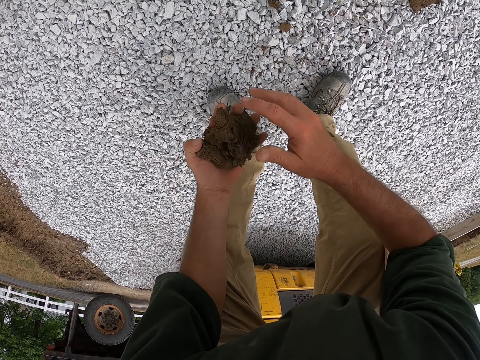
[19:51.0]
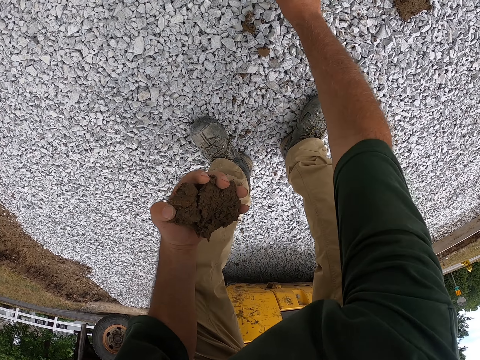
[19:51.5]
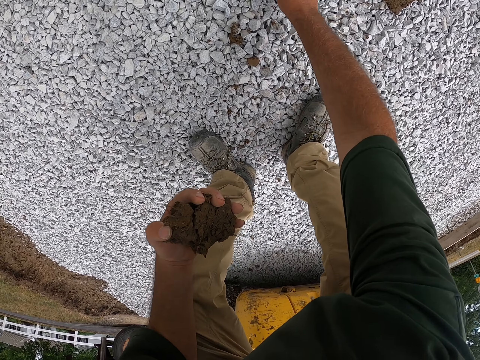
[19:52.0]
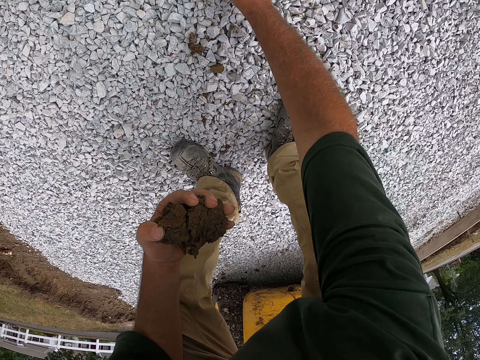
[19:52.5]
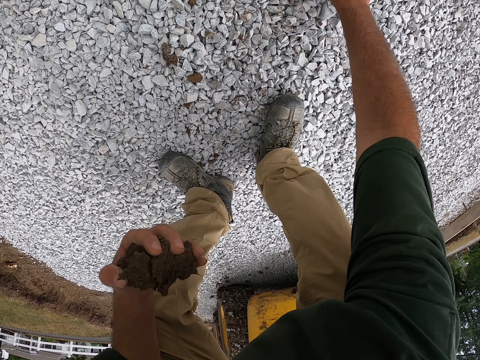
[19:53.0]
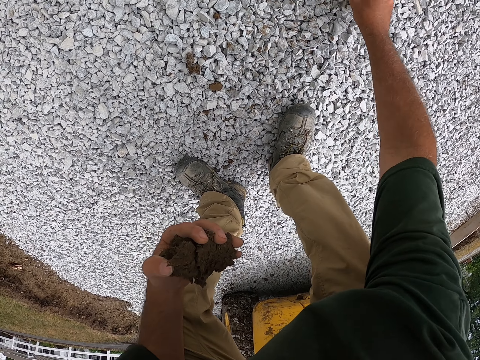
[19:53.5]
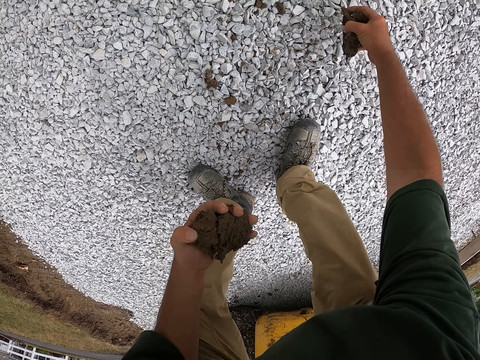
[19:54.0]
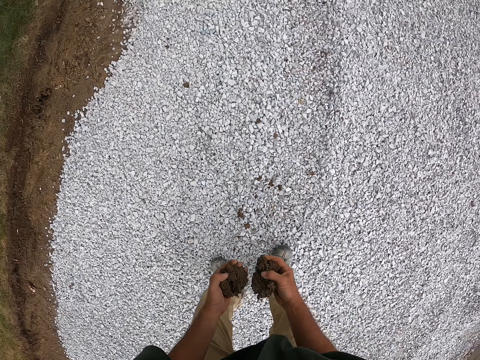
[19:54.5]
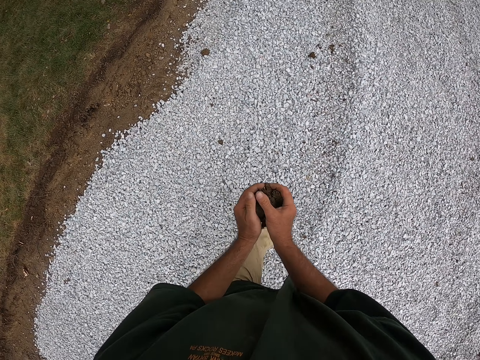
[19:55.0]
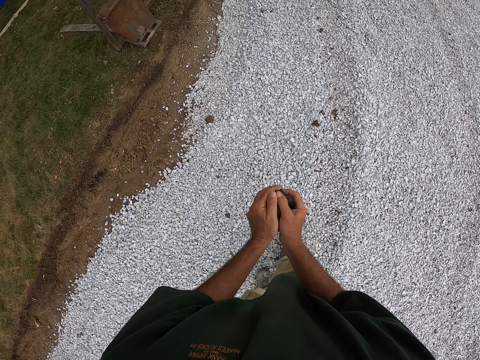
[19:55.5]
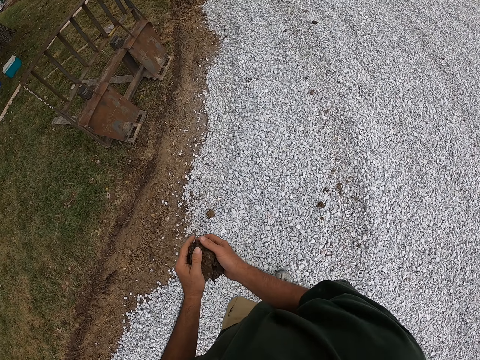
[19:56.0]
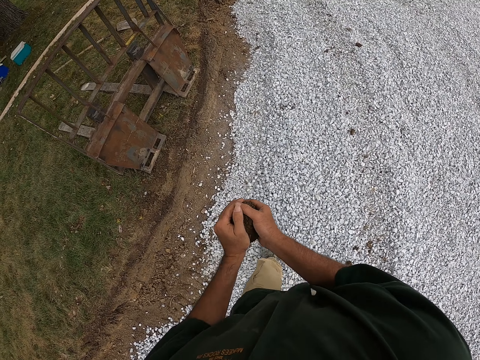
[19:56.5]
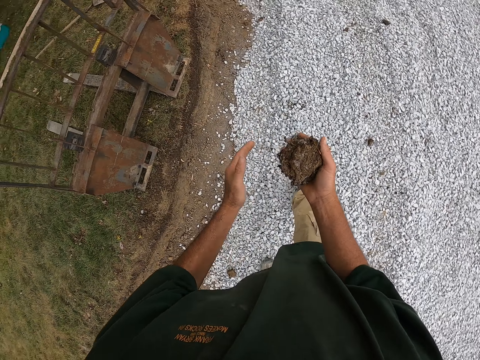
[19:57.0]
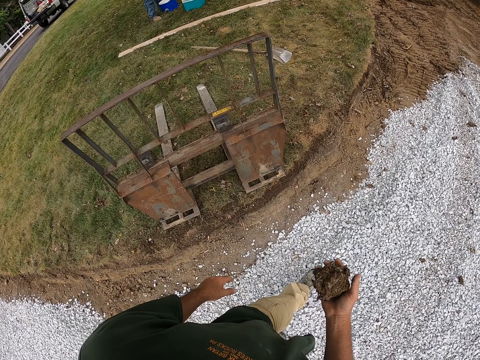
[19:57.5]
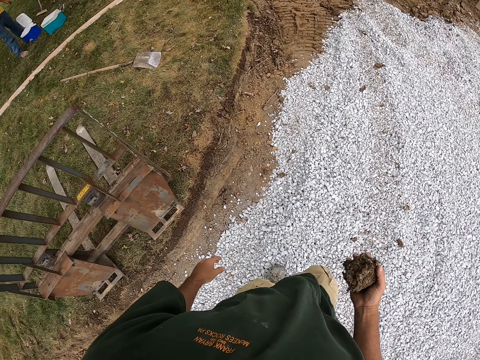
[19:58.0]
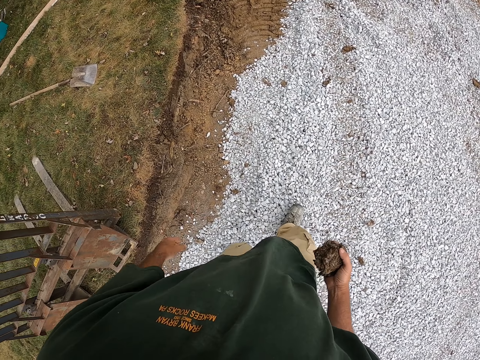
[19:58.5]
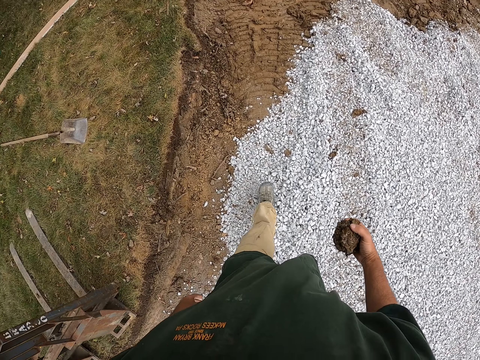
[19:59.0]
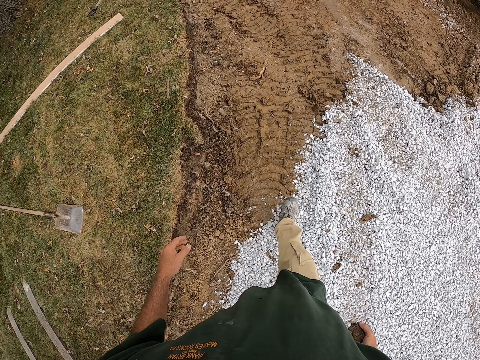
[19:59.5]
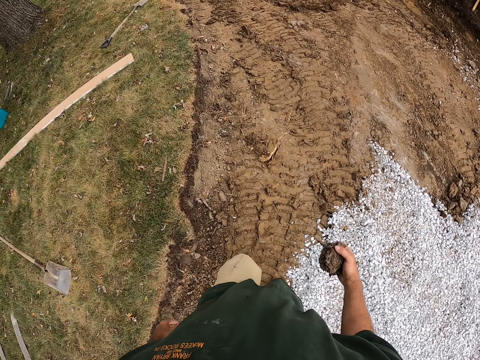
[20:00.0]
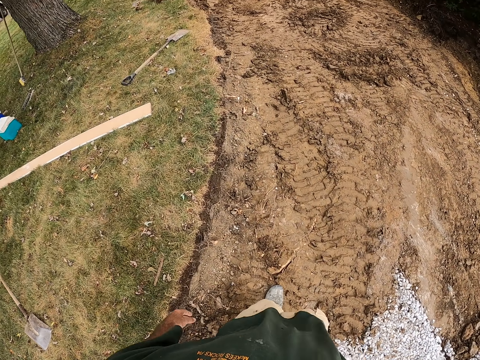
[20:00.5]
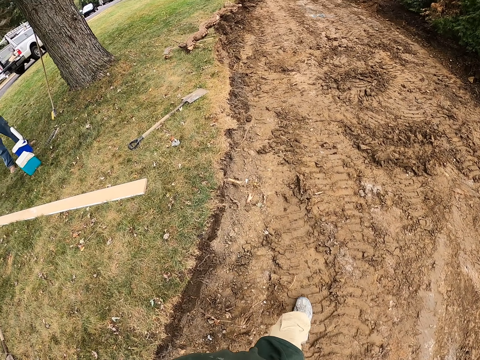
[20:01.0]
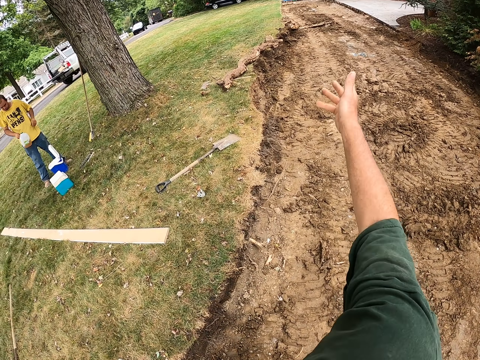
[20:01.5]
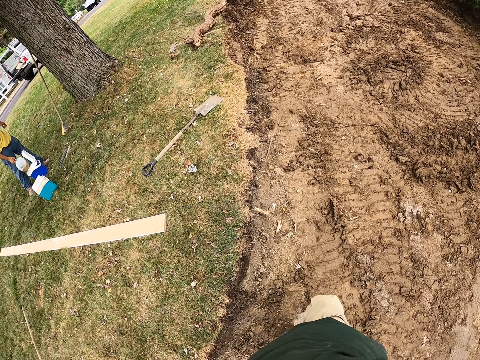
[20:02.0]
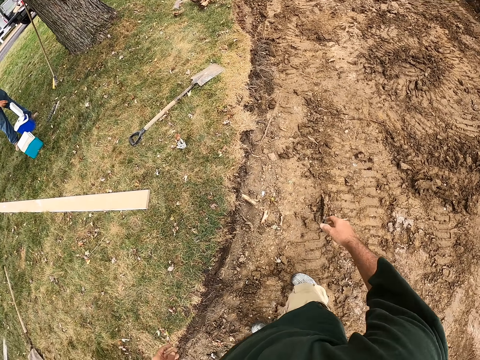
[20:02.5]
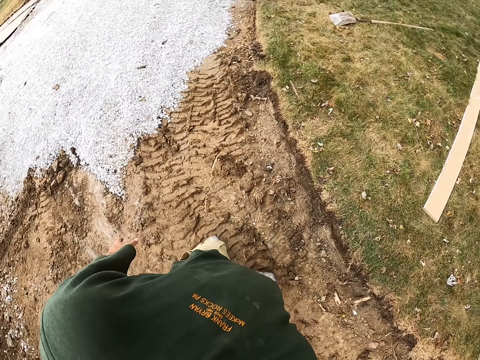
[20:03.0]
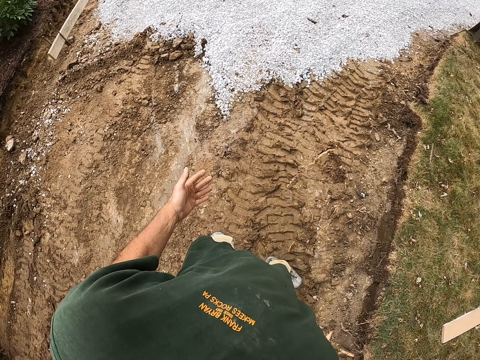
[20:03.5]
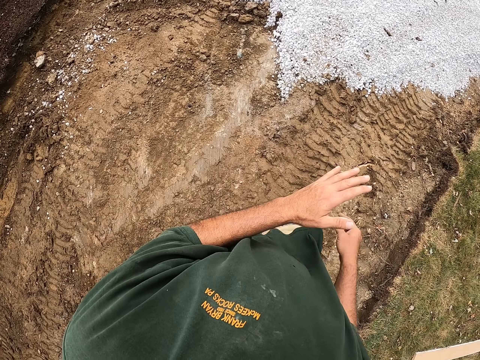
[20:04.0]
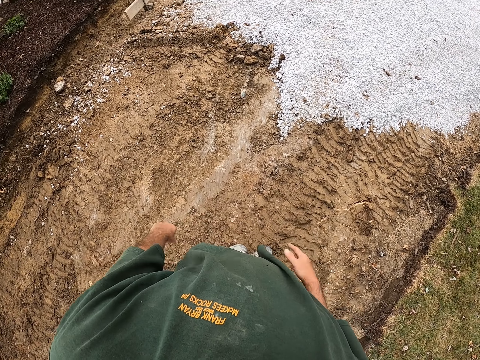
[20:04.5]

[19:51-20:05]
The camera wearer exchanges the mud on his hands. He picks up the mud. He stands up. He walks around the compound. He throws the mud. A man drops something. The camera wearer walks around the compound and looks around the compound.

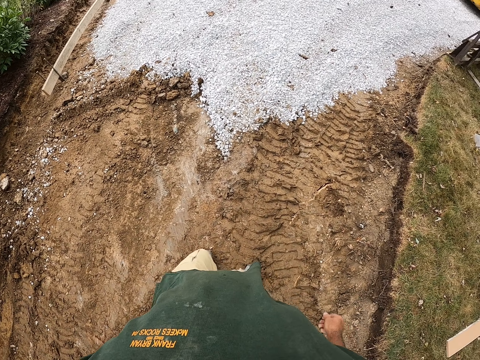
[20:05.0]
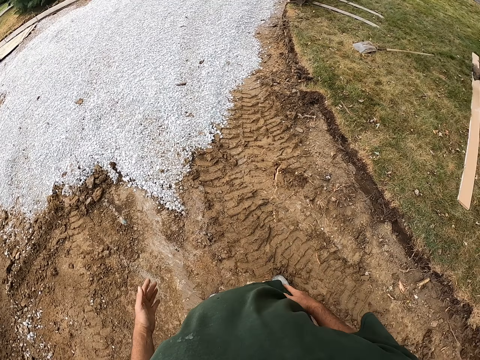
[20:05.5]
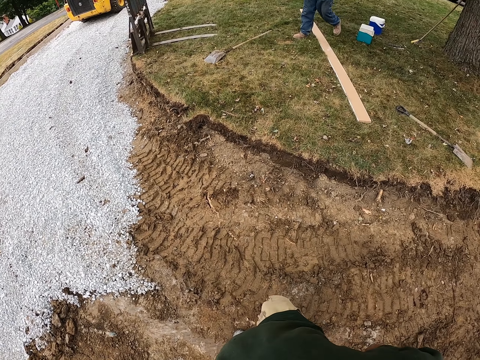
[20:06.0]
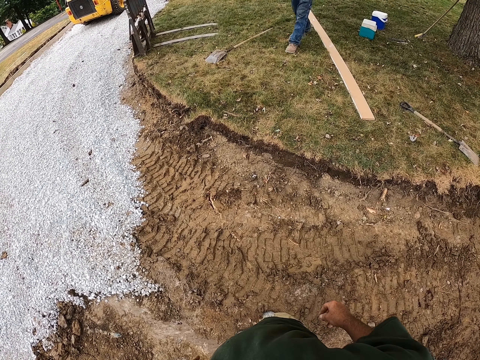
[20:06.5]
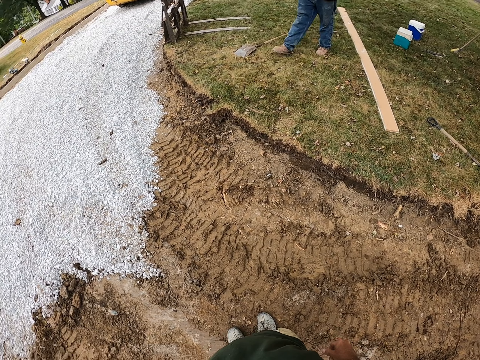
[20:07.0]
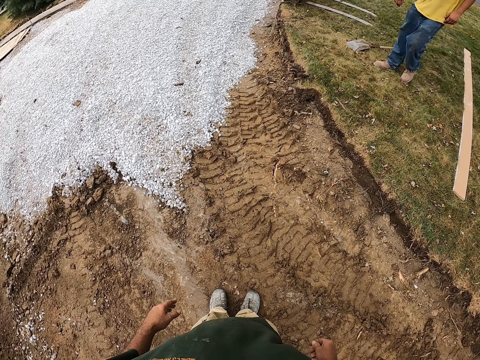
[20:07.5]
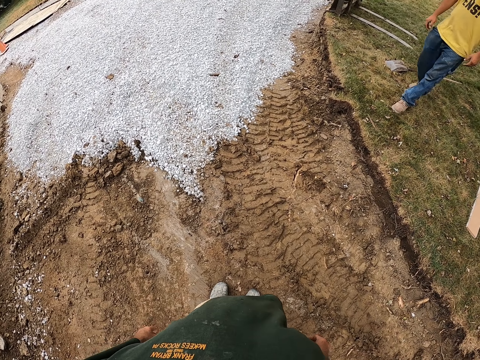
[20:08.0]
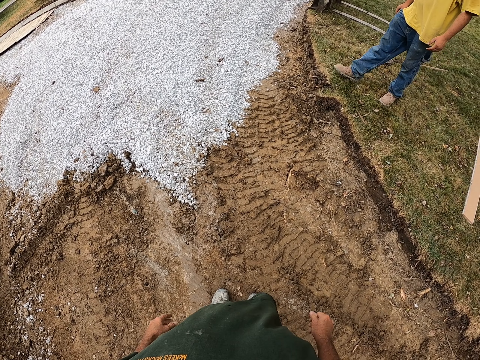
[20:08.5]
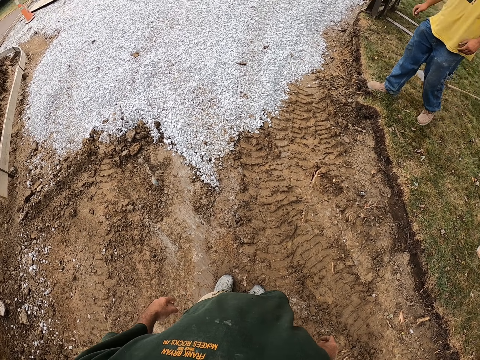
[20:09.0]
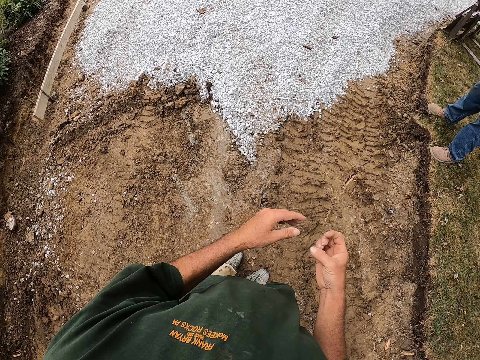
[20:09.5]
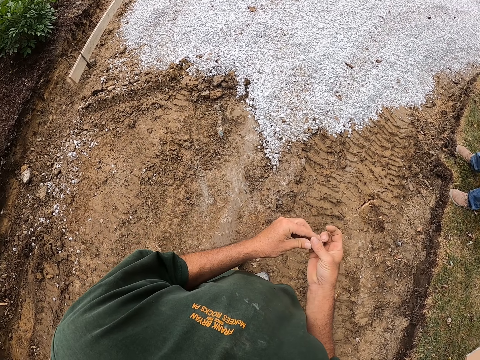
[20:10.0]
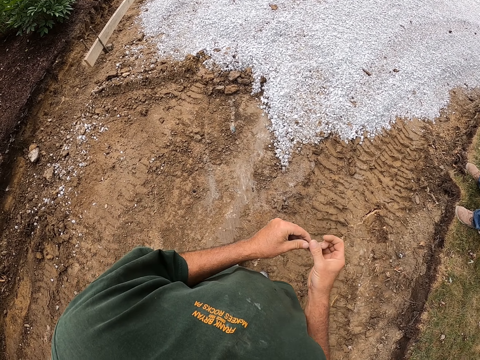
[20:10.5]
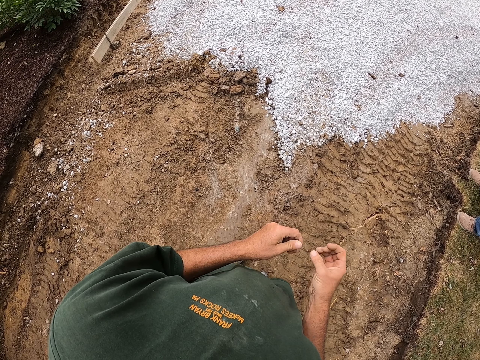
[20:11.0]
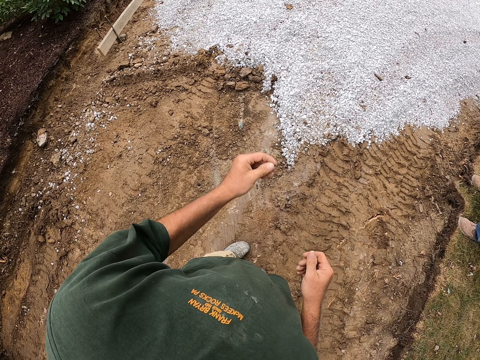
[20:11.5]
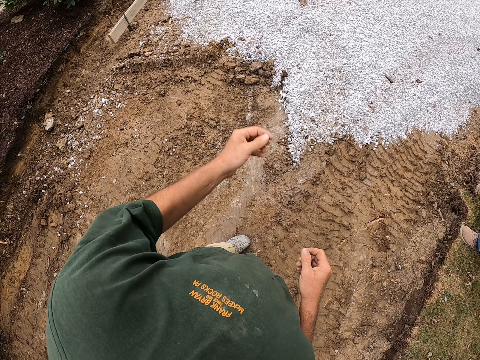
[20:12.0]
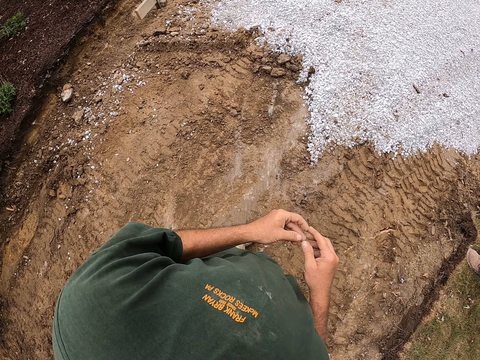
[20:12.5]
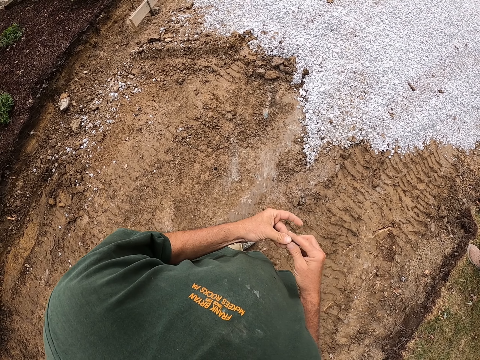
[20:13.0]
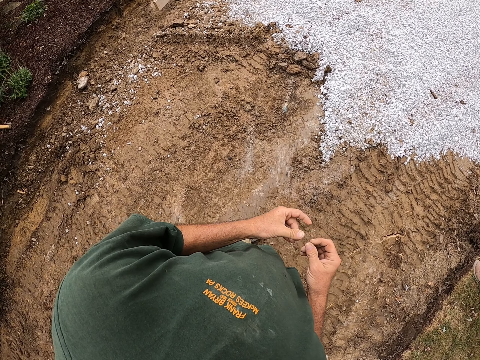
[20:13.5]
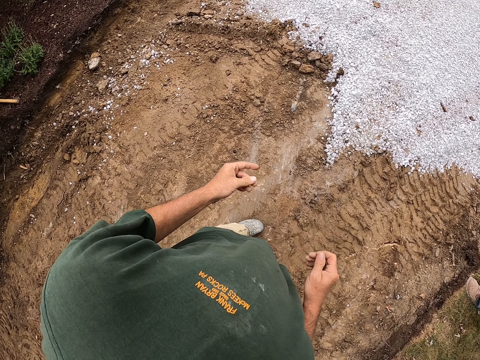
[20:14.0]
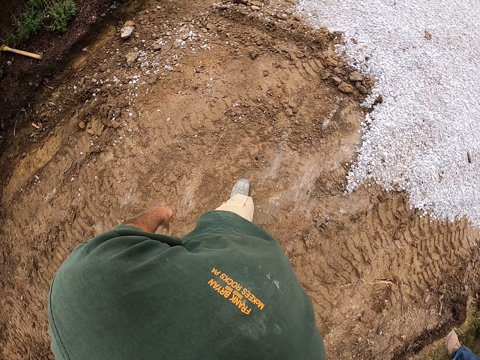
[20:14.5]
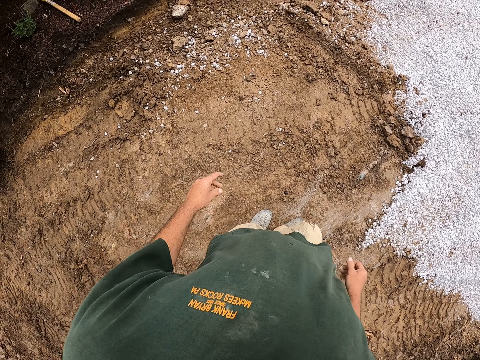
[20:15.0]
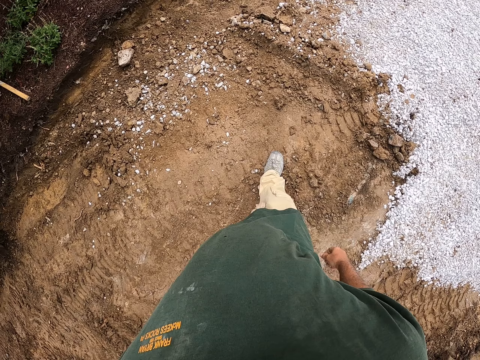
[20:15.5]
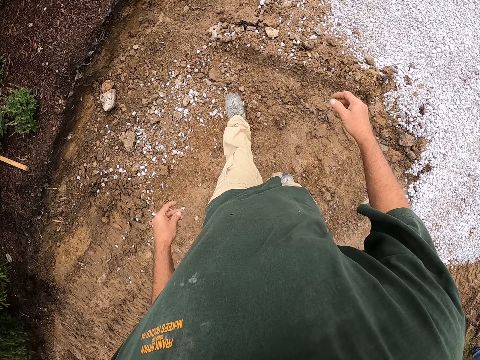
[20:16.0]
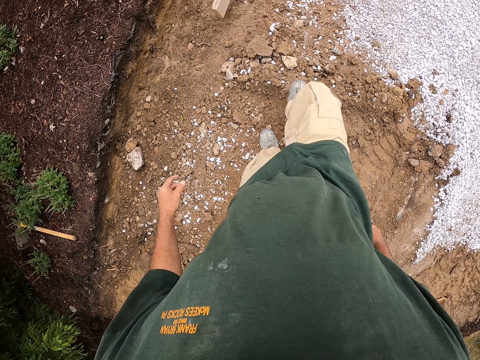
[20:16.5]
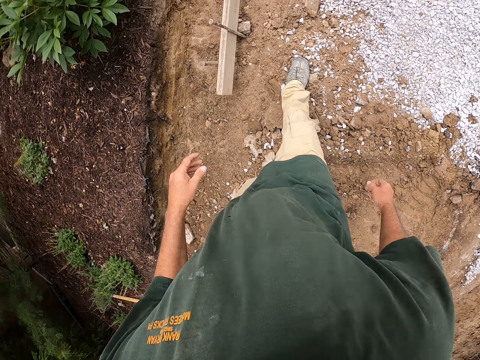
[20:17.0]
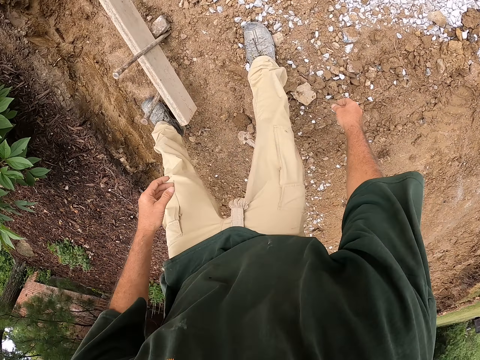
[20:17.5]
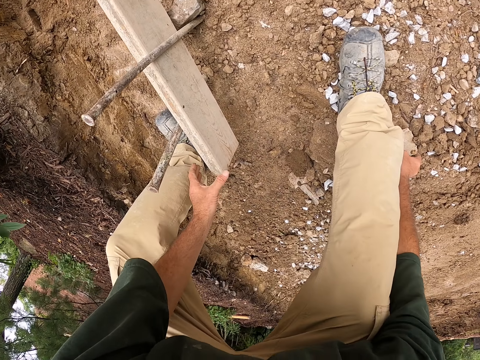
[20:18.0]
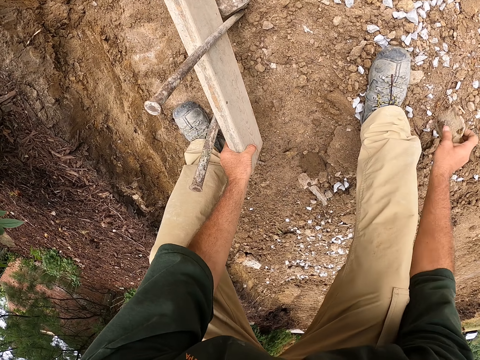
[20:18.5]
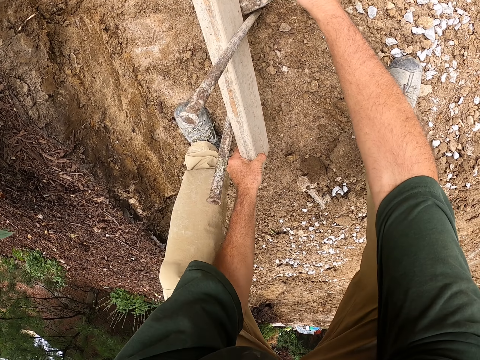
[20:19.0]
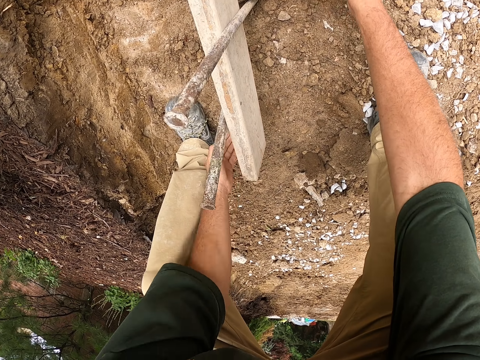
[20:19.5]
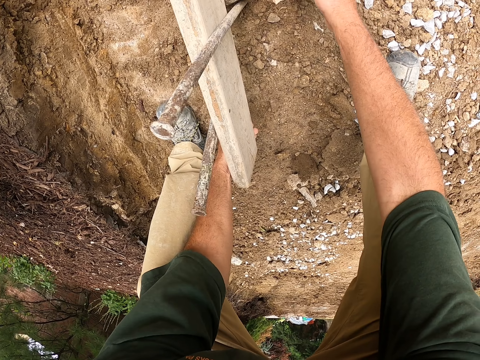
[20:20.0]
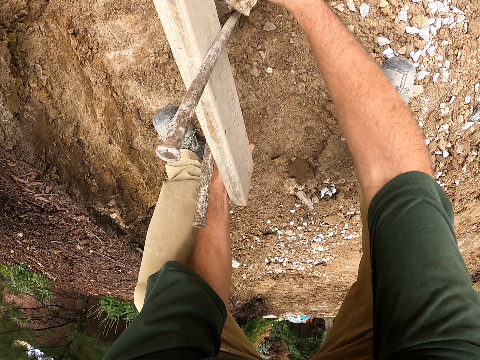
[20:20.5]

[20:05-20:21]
The camera wearer stands for a while. A man walks around the compound. The camera wearer converses with the man. They do hand gestures. They point at something. They converse with the man. They walk around the compound. They bend down. They adjust the wood. They lift a piece of wood. They pick up a stone. They place the stone under the piece of wood. They lift the piece of wood.
